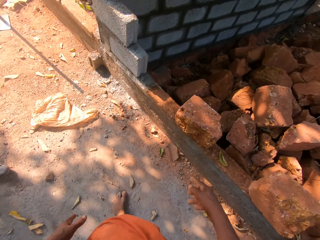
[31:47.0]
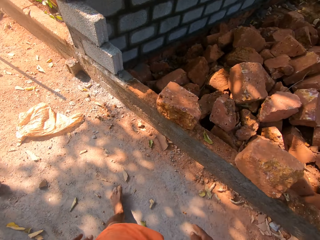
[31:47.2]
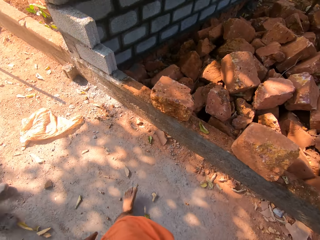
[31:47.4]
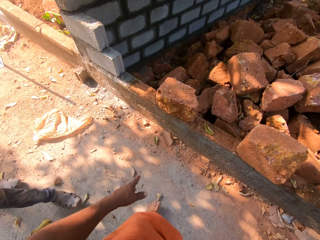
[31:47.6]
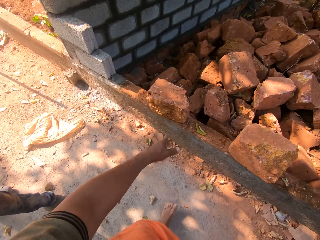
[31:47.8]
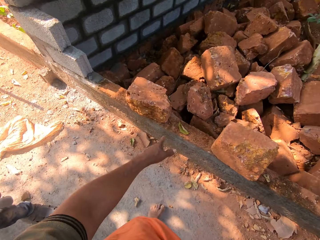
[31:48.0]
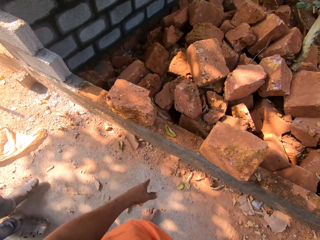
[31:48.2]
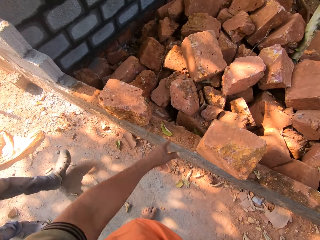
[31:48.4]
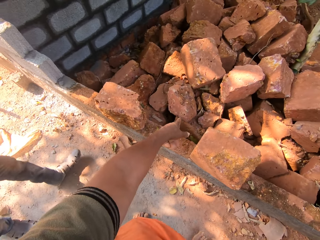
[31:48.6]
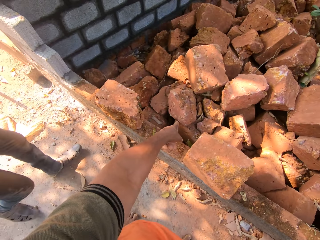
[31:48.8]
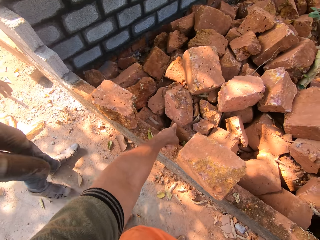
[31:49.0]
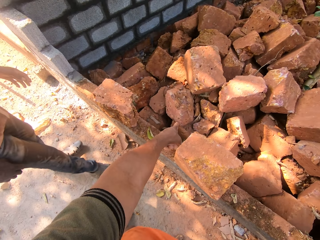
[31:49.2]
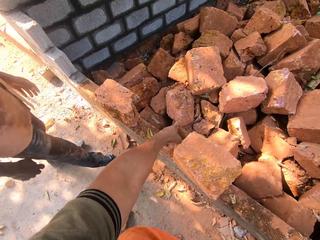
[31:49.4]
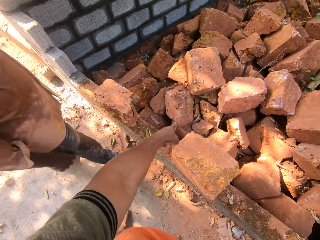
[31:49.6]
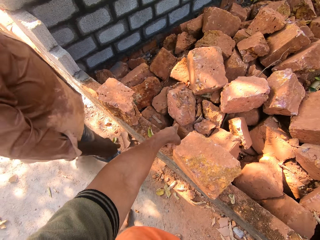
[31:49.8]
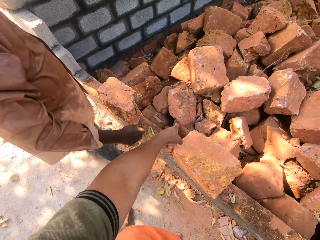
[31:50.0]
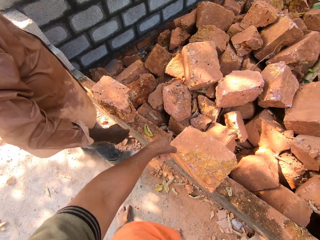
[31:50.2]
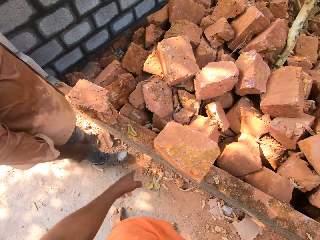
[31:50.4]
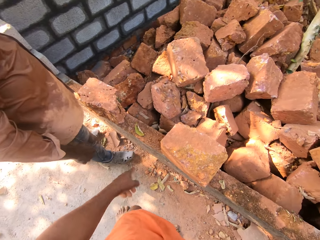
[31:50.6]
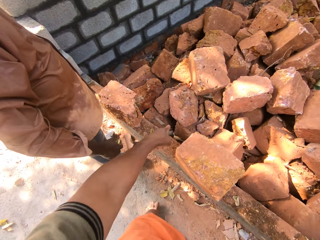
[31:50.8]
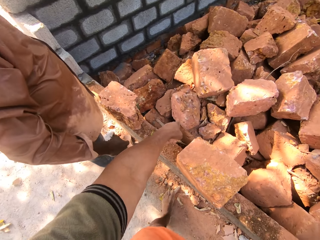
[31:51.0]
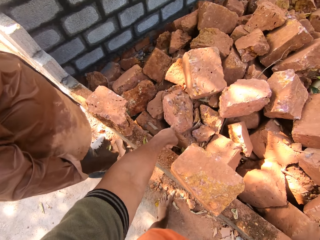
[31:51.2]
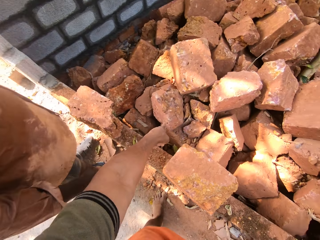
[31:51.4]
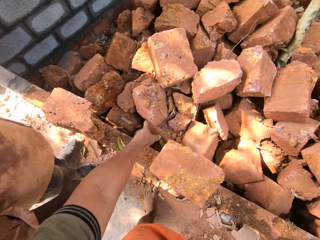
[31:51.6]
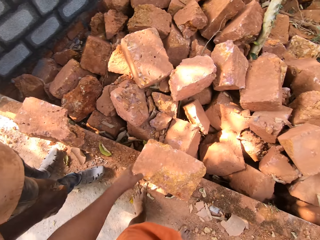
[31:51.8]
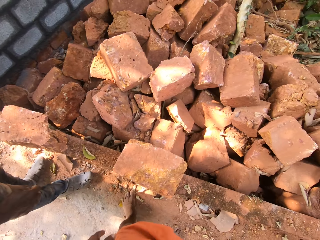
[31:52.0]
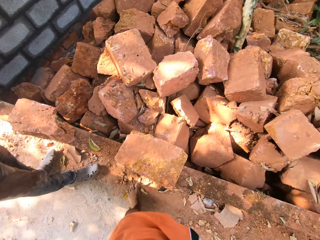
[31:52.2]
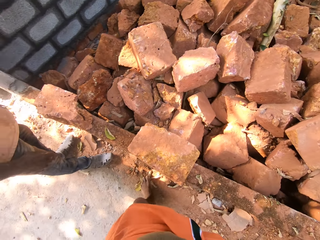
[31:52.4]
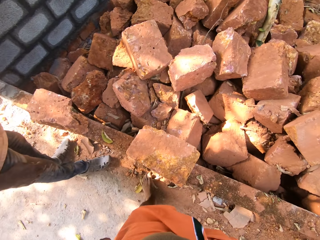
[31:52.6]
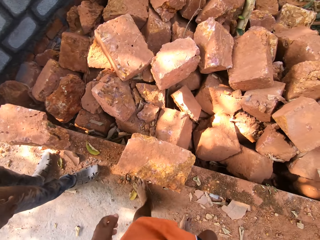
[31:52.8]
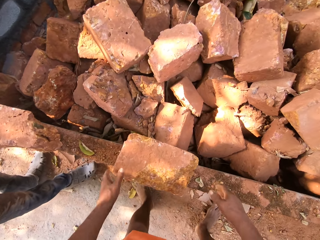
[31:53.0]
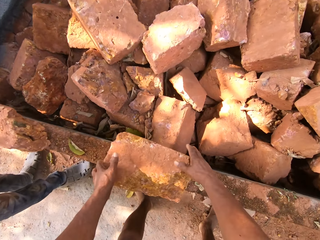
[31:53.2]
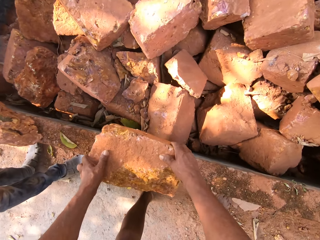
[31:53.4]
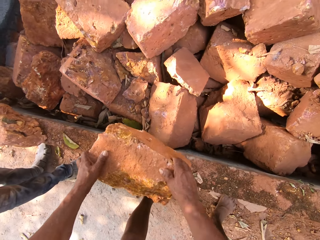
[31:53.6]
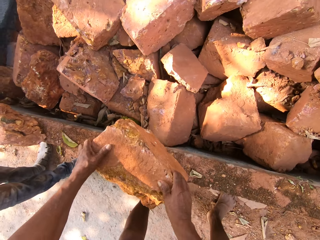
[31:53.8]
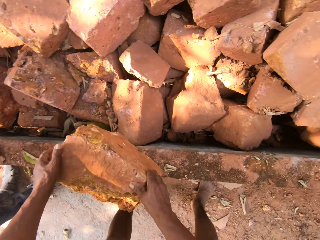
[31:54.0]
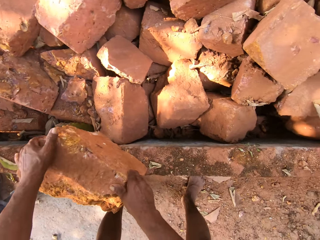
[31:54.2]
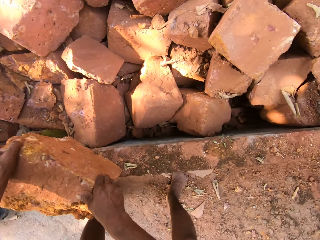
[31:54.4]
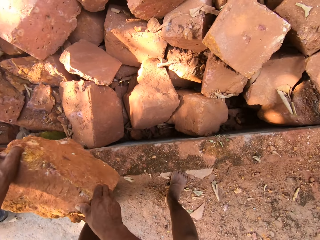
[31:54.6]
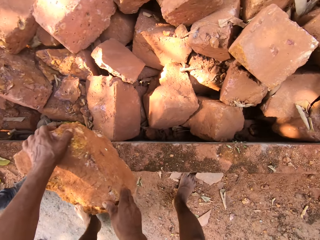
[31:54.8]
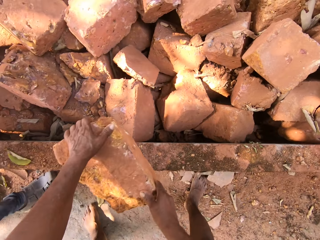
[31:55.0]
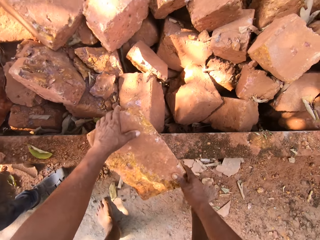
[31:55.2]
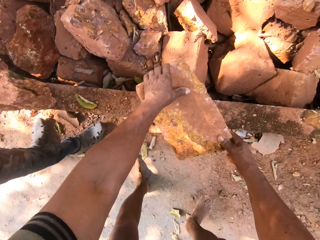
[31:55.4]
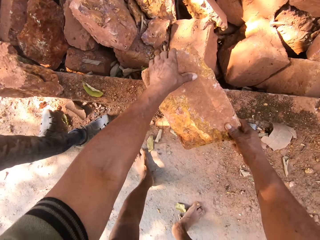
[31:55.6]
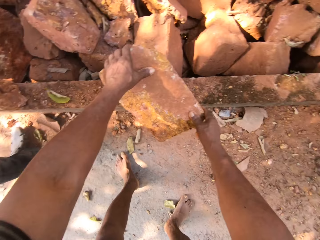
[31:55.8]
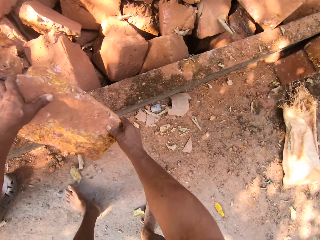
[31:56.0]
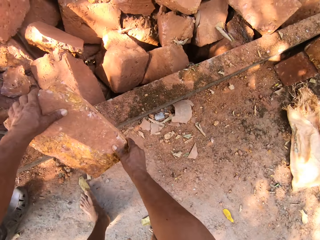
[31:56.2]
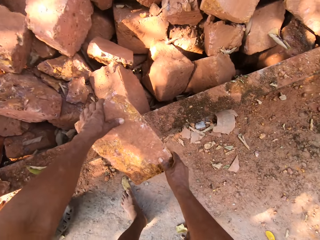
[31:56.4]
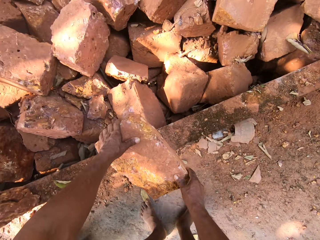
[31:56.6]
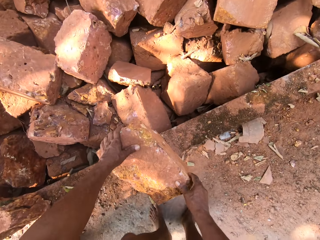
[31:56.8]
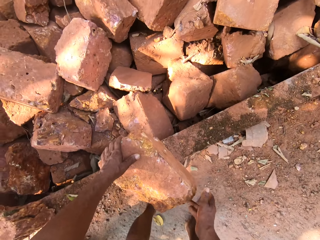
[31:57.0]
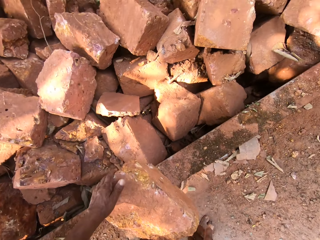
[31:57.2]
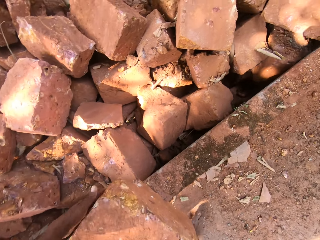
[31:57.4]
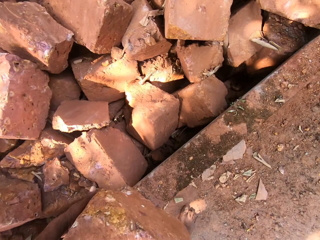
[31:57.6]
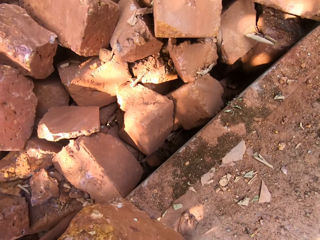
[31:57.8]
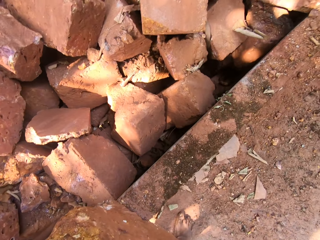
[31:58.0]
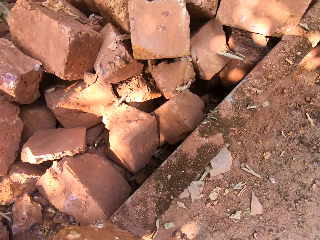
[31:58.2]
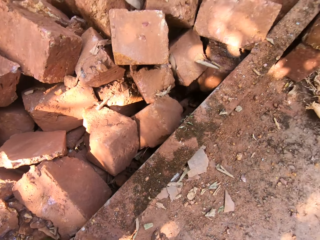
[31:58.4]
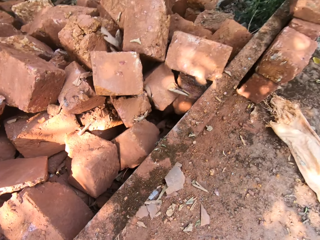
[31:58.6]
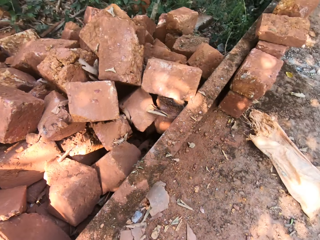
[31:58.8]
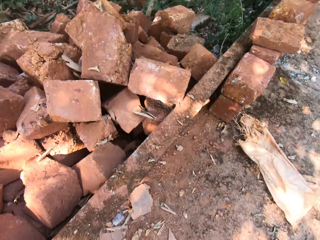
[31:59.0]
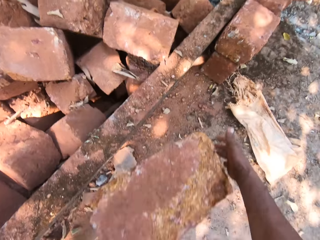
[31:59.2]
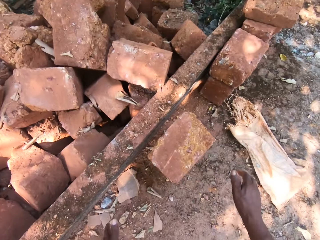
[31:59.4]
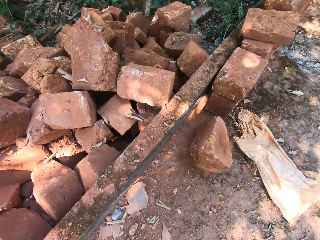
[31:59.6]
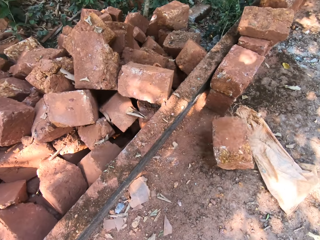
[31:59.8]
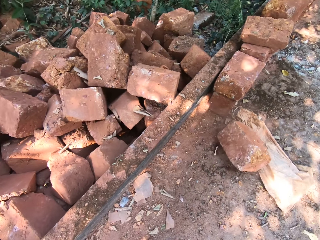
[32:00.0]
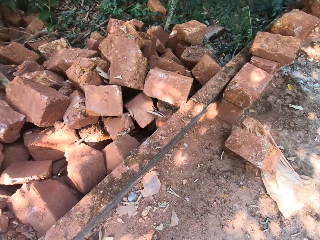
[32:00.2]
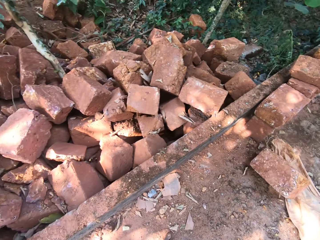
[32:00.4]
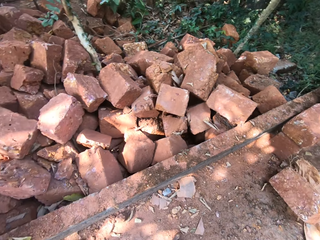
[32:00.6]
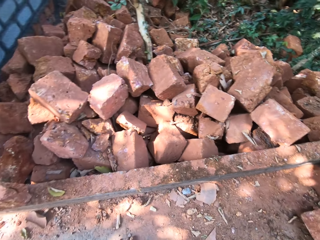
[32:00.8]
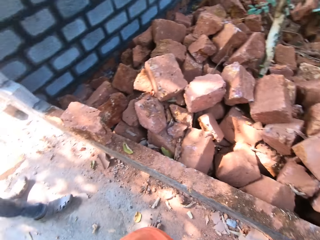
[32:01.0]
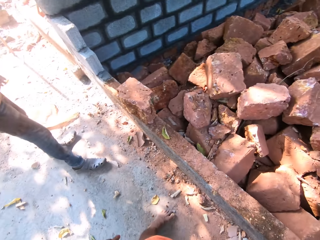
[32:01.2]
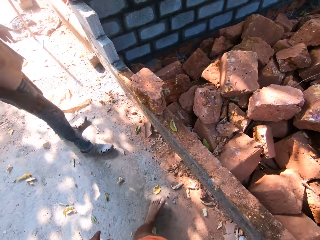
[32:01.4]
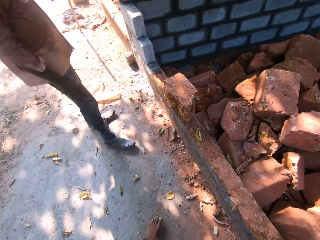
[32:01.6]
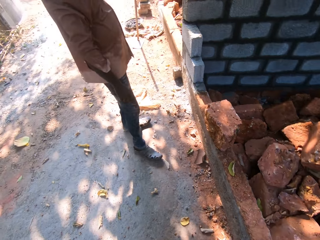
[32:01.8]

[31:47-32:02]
The camera wearer tosses a mud brick on the side of the fence with both hands. They lift a block. They throw the block.

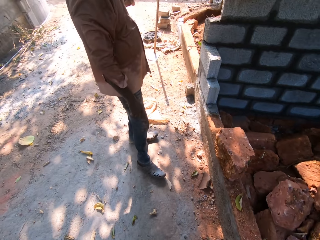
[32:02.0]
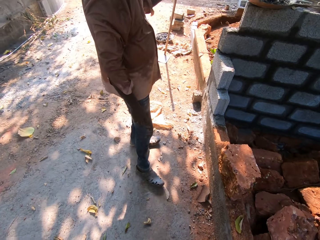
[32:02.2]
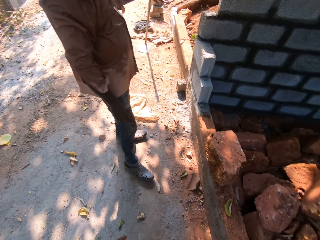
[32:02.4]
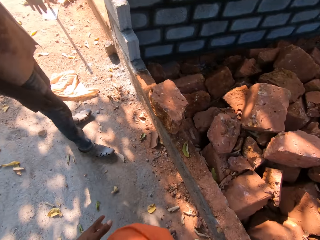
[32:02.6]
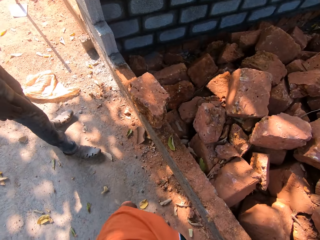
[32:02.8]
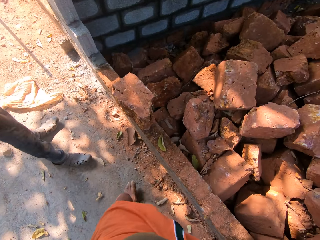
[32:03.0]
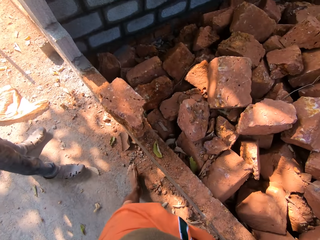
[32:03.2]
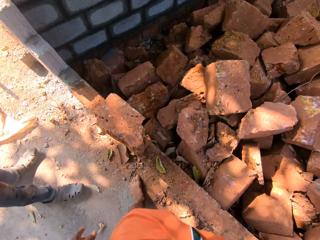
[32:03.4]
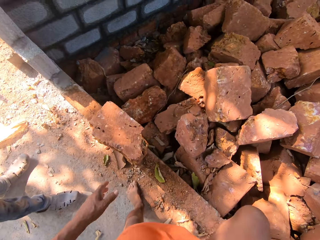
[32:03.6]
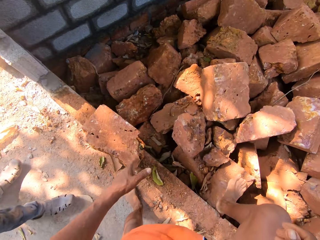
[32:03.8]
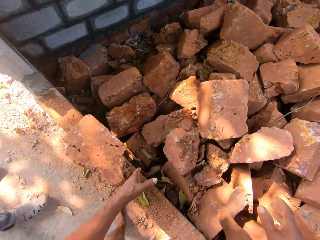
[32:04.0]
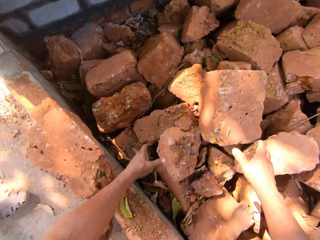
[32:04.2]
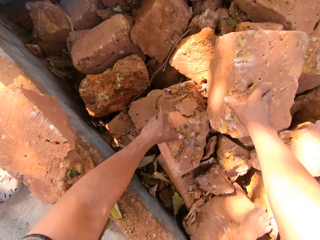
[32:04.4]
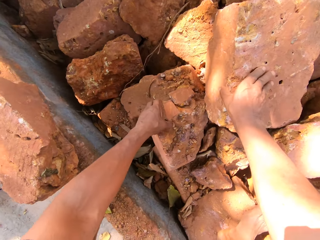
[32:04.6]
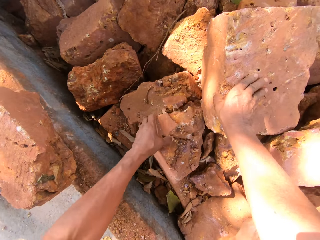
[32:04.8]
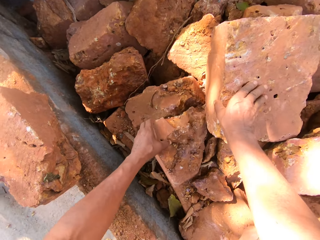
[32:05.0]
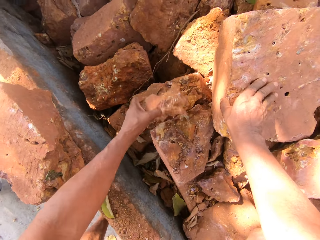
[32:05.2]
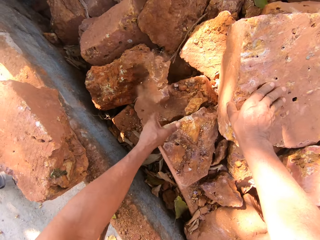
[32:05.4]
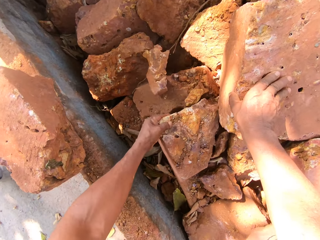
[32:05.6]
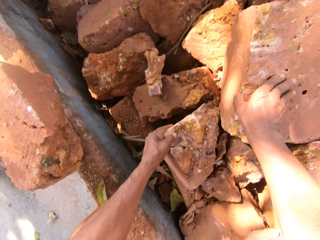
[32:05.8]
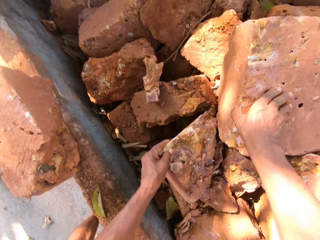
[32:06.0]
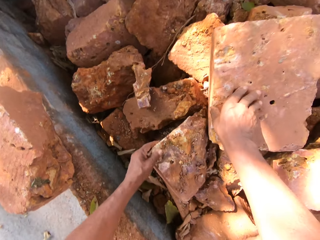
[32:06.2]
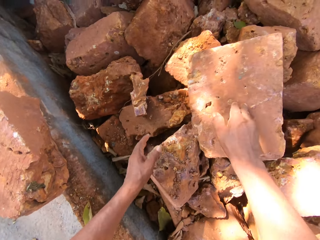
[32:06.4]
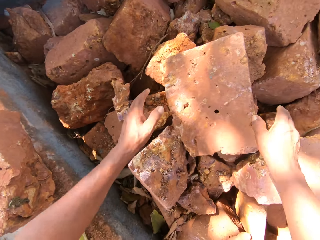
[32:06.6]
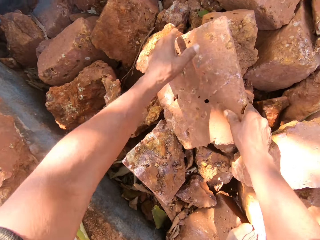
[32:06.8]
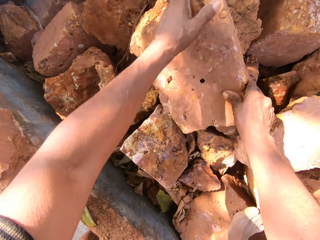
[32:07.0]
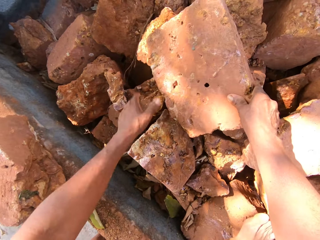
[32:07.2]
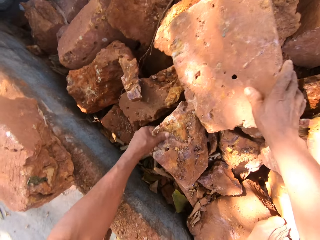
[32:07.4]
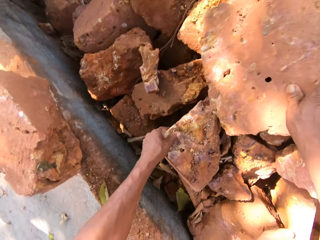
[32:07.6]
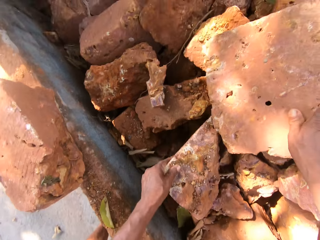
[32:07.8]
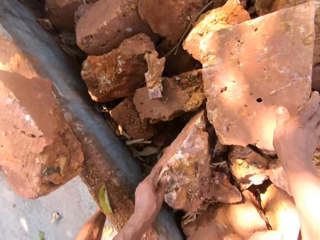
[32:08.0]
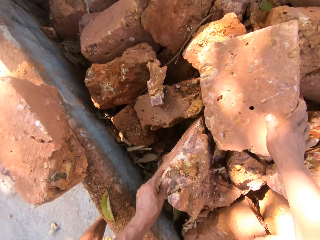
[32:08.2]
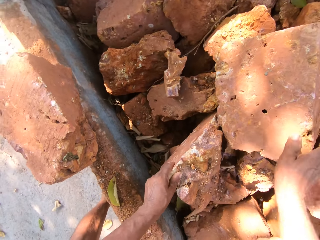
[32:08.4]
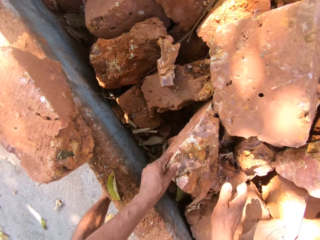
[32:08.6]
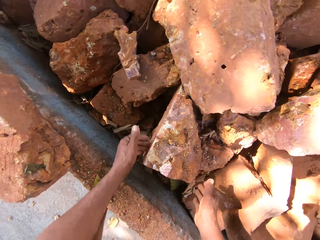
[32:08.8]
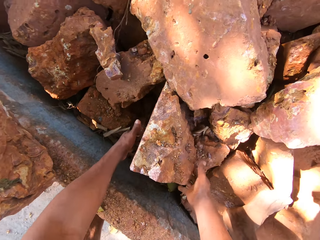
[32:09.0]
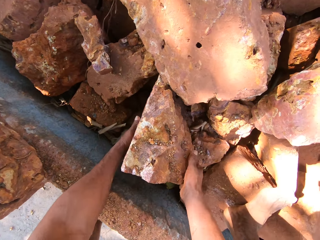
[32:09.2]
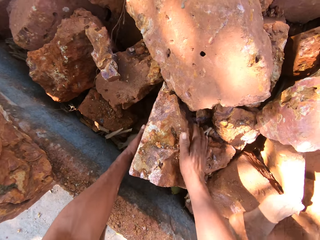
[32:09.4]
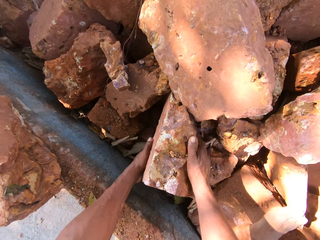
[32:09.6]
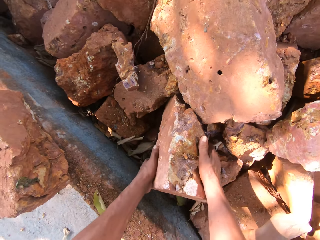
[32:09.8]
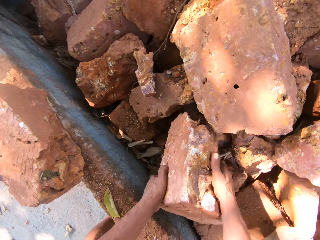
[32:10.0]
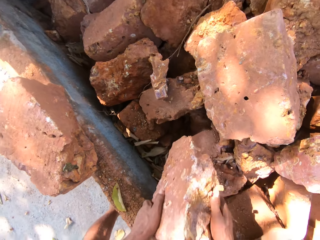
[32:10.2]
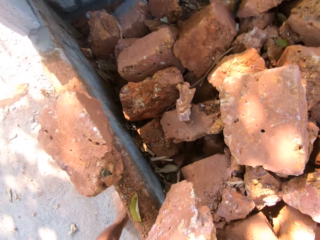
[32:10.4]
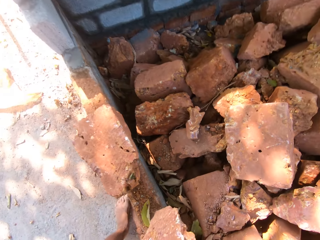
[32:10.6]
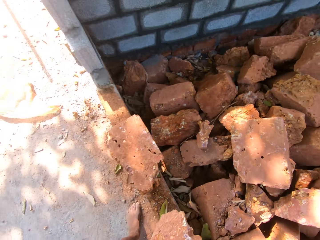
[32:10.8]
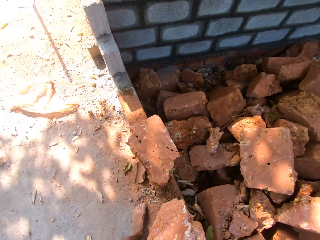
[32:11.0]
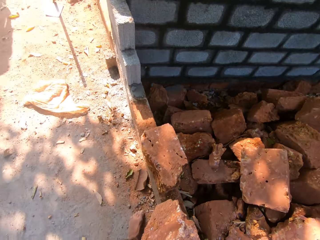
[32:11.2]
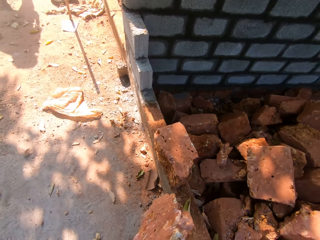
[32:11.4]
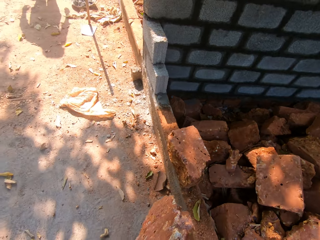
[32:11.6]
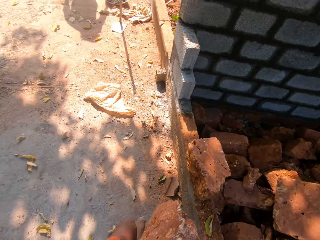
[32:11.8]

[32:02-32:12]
The camera wearer lifts a mud brick from the rubble with both hands.
